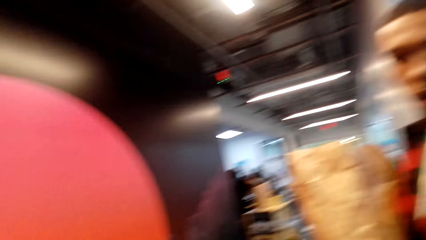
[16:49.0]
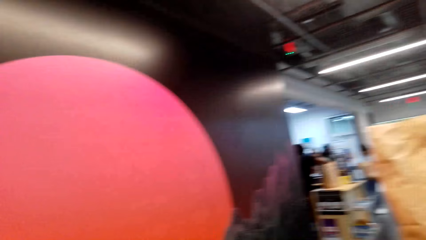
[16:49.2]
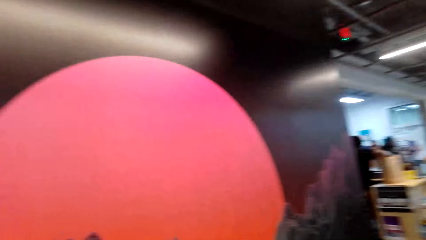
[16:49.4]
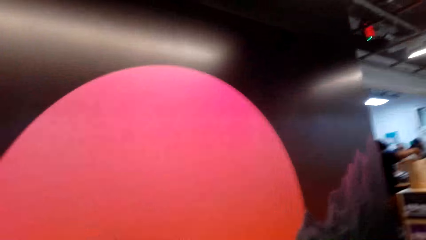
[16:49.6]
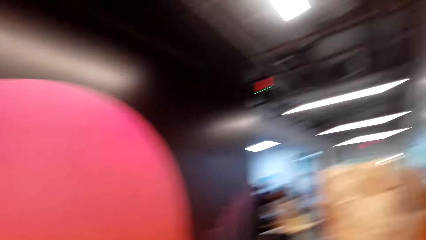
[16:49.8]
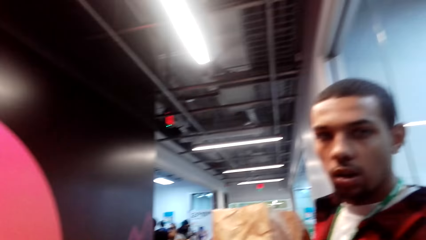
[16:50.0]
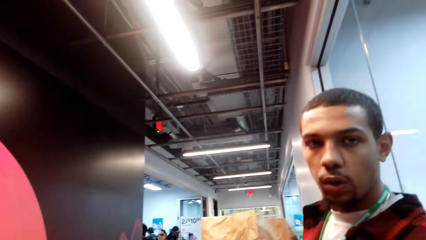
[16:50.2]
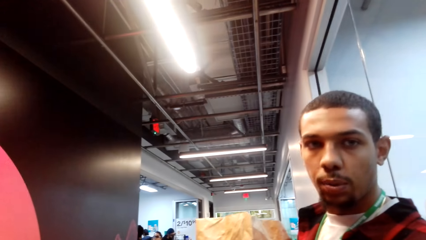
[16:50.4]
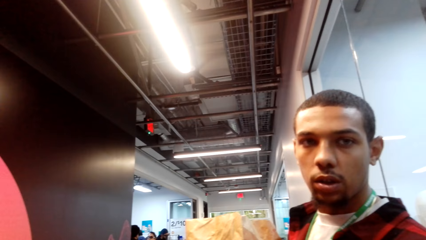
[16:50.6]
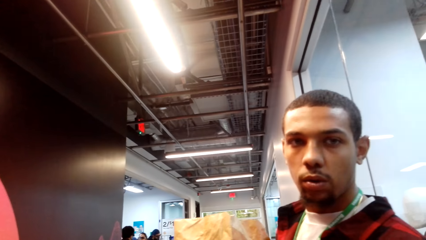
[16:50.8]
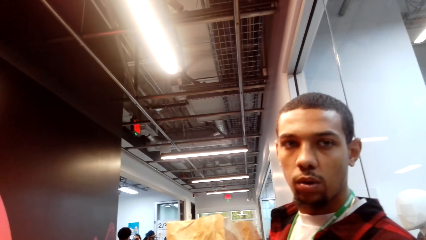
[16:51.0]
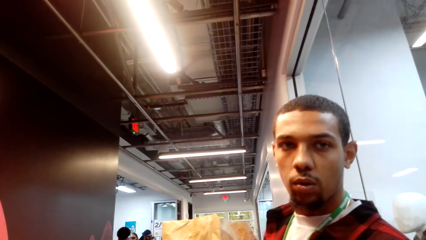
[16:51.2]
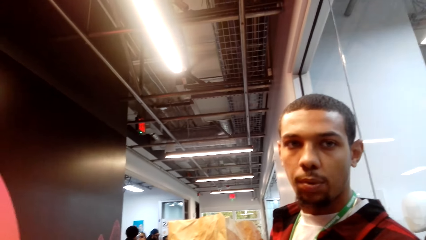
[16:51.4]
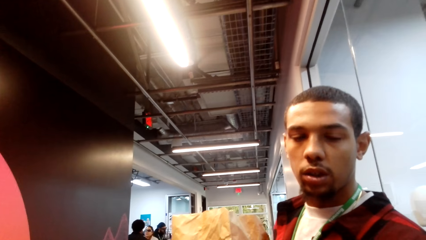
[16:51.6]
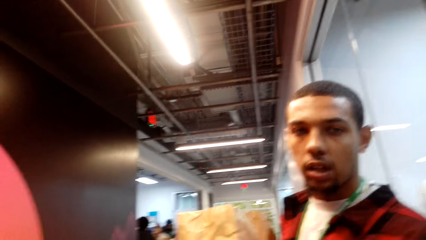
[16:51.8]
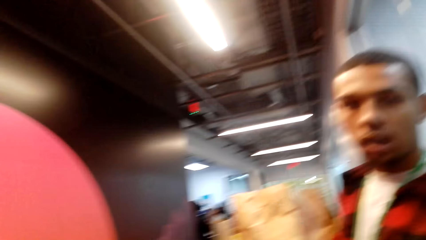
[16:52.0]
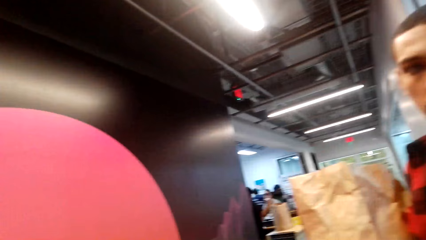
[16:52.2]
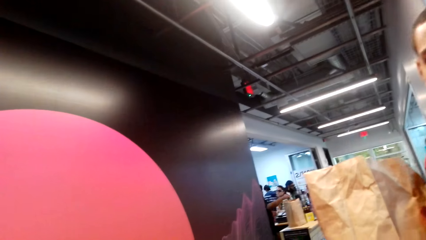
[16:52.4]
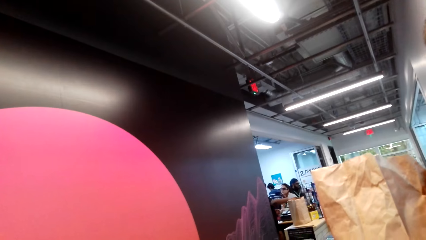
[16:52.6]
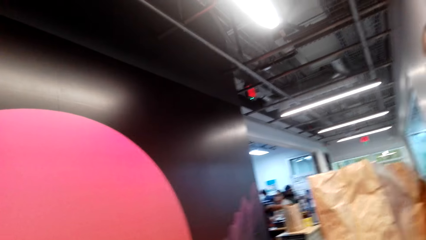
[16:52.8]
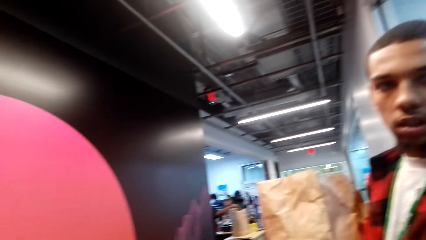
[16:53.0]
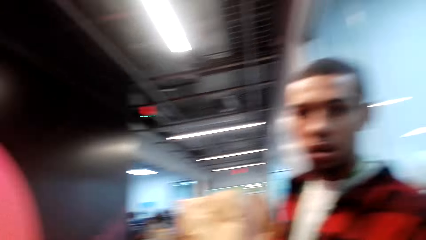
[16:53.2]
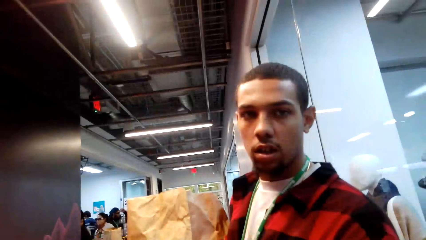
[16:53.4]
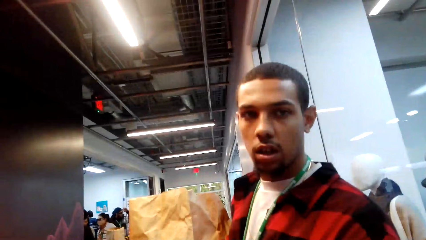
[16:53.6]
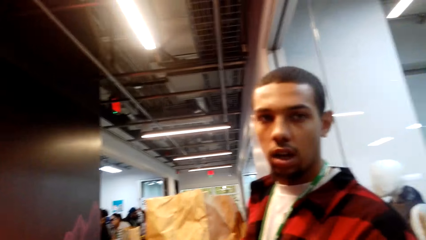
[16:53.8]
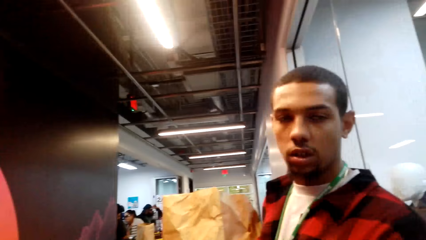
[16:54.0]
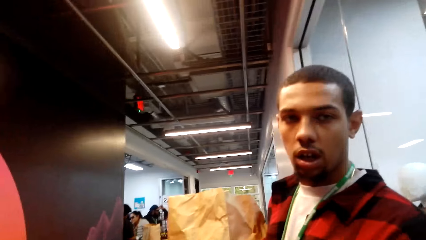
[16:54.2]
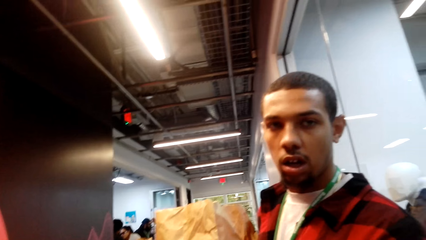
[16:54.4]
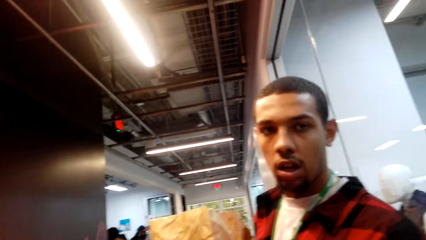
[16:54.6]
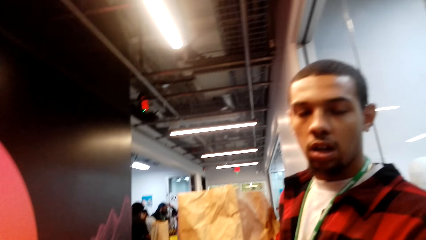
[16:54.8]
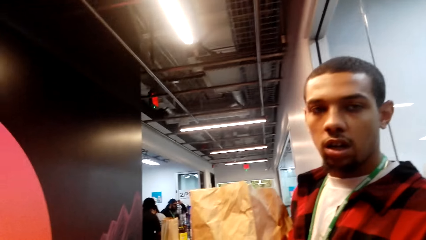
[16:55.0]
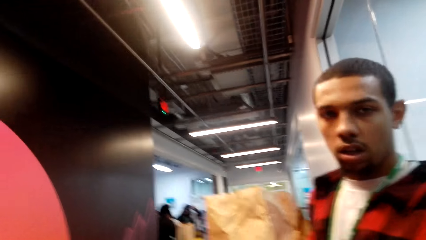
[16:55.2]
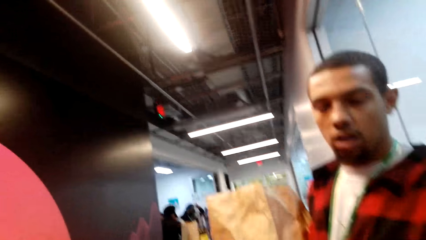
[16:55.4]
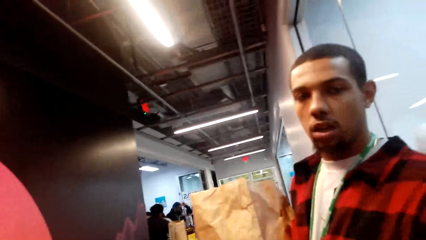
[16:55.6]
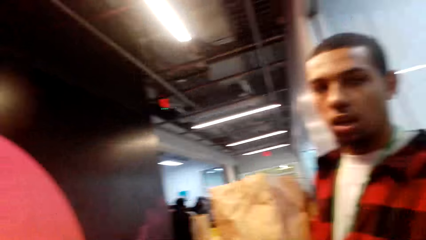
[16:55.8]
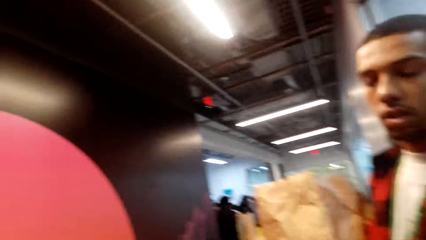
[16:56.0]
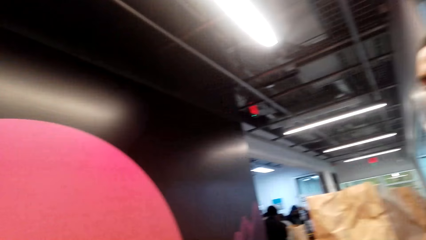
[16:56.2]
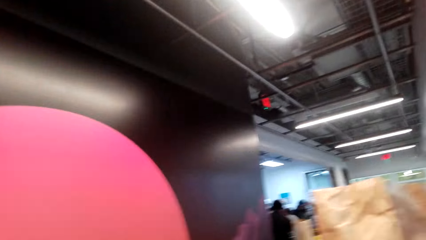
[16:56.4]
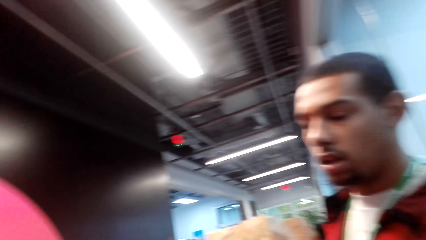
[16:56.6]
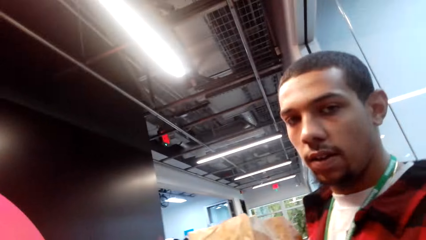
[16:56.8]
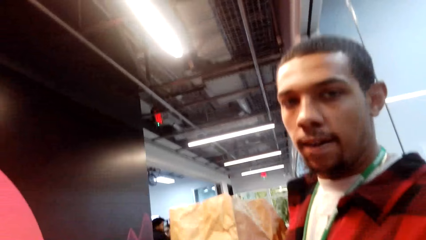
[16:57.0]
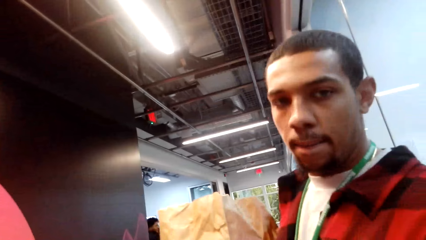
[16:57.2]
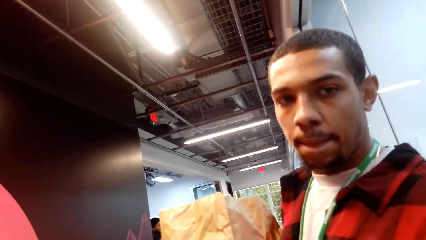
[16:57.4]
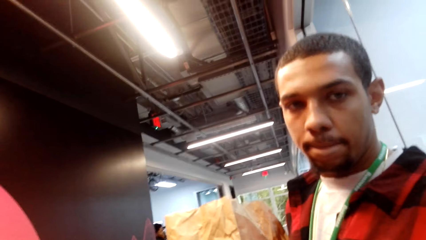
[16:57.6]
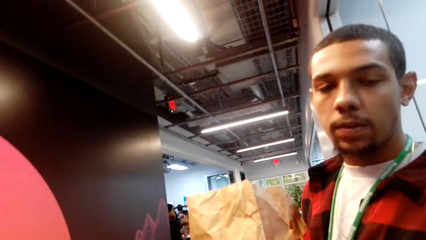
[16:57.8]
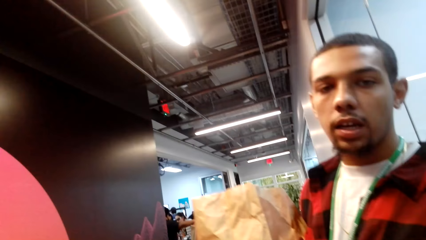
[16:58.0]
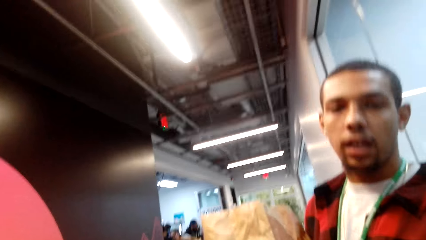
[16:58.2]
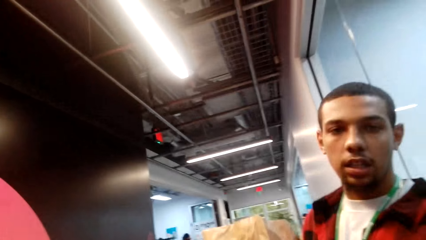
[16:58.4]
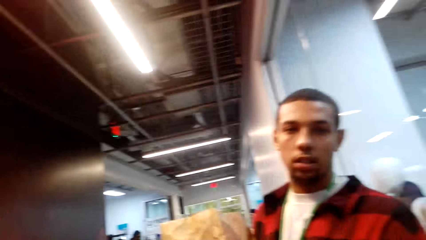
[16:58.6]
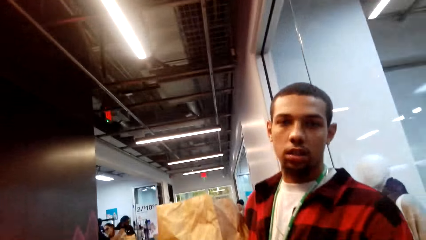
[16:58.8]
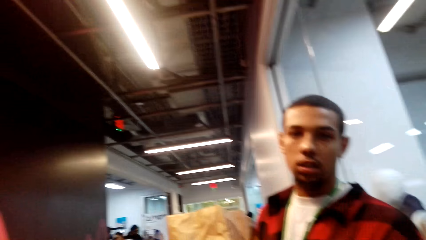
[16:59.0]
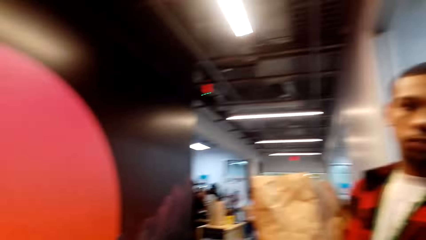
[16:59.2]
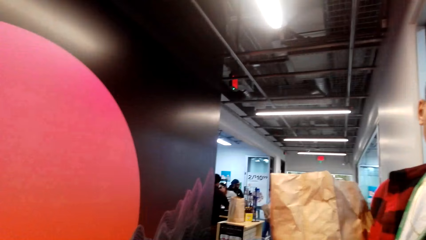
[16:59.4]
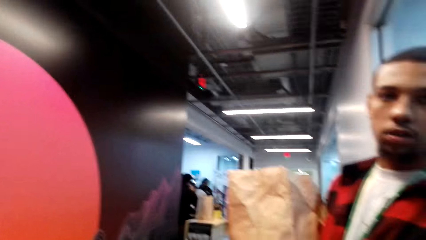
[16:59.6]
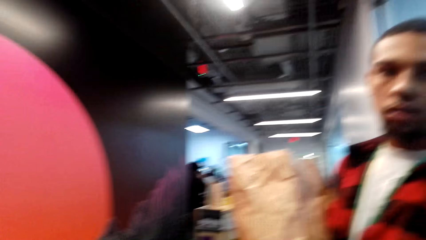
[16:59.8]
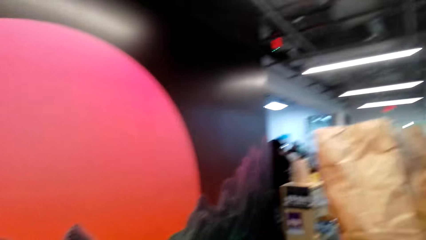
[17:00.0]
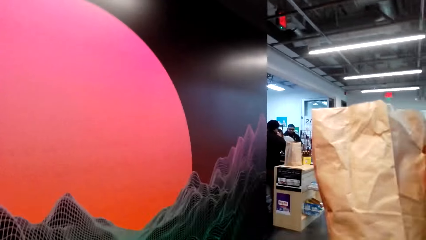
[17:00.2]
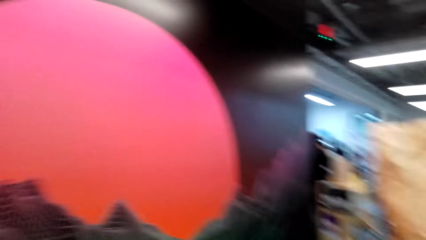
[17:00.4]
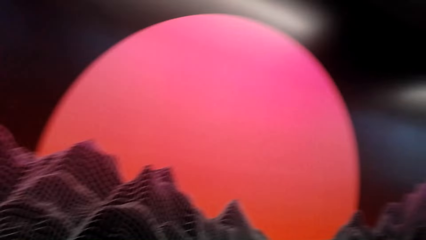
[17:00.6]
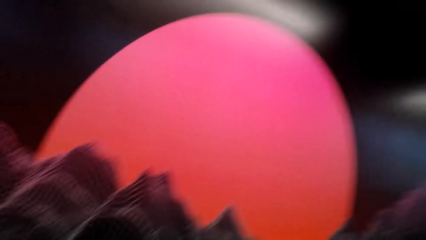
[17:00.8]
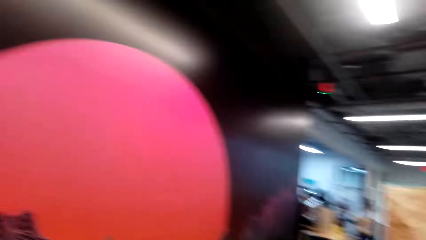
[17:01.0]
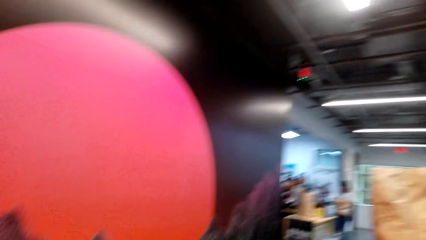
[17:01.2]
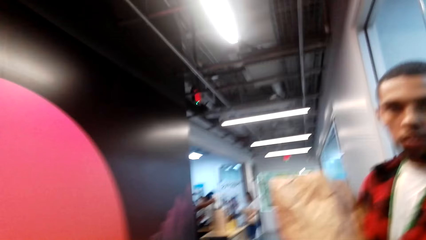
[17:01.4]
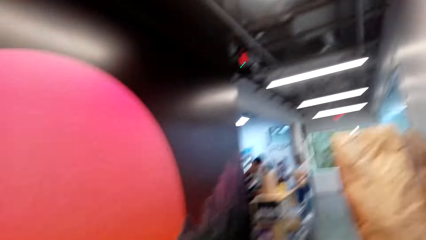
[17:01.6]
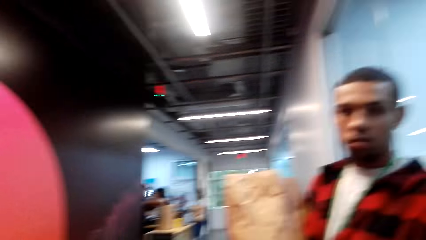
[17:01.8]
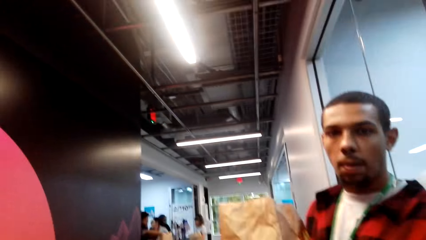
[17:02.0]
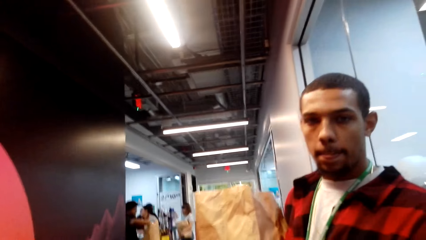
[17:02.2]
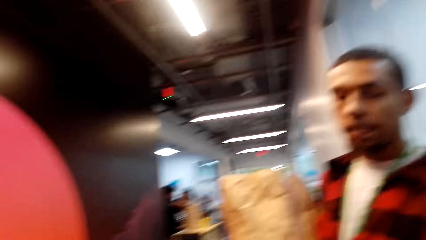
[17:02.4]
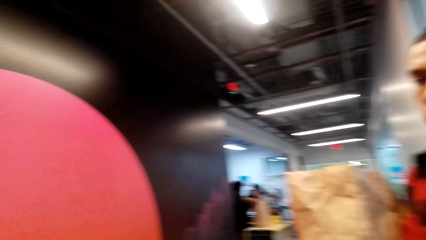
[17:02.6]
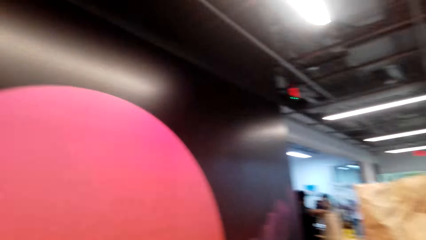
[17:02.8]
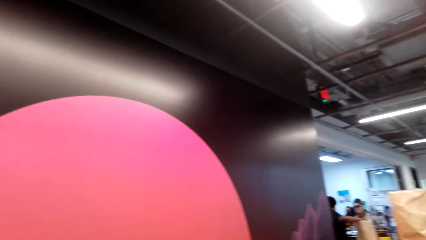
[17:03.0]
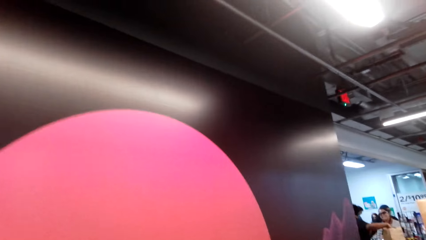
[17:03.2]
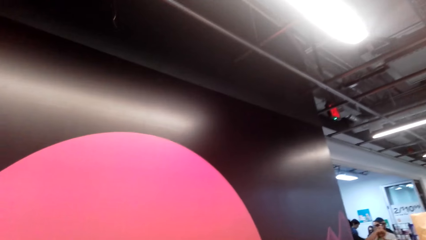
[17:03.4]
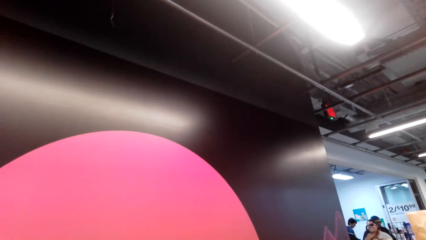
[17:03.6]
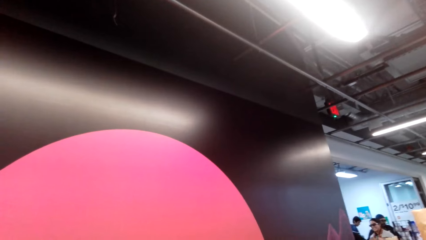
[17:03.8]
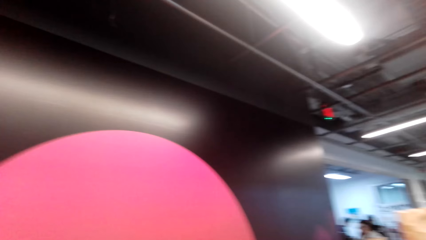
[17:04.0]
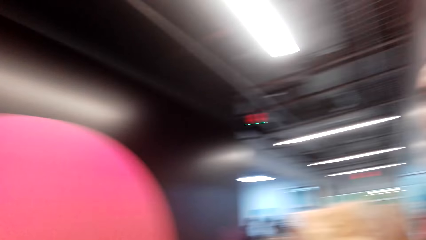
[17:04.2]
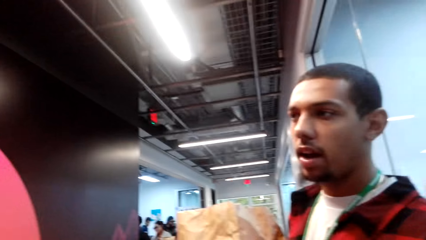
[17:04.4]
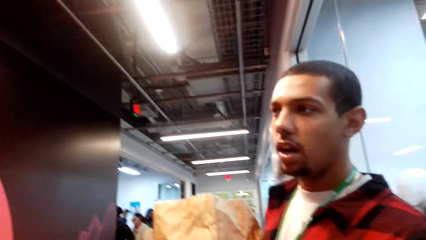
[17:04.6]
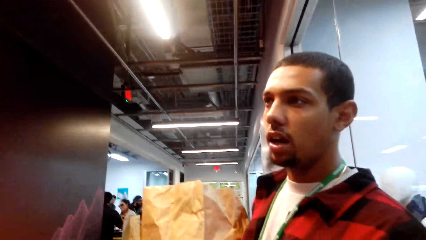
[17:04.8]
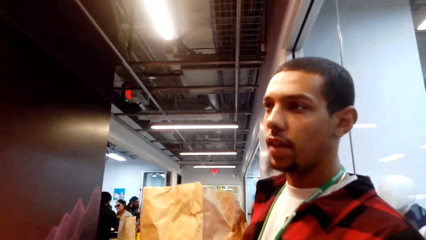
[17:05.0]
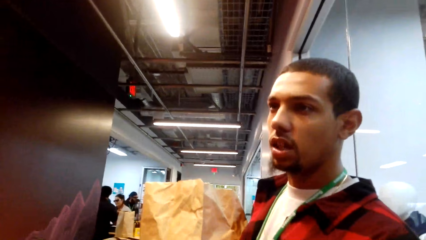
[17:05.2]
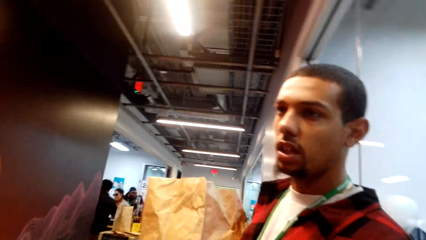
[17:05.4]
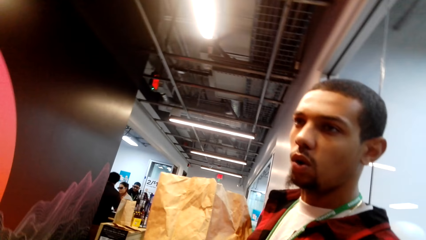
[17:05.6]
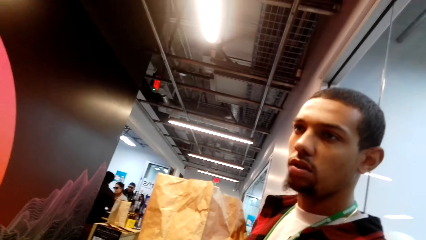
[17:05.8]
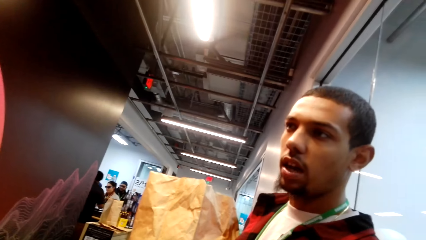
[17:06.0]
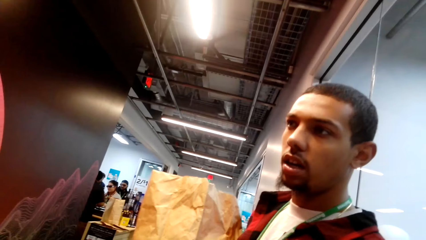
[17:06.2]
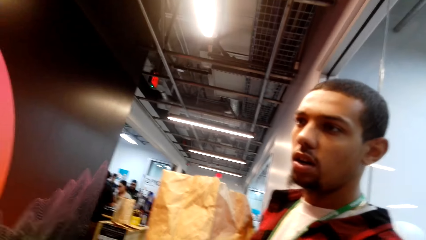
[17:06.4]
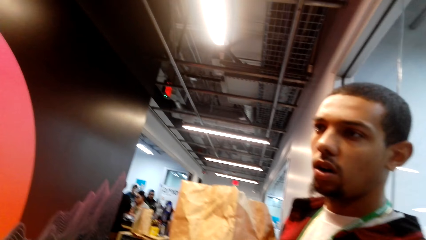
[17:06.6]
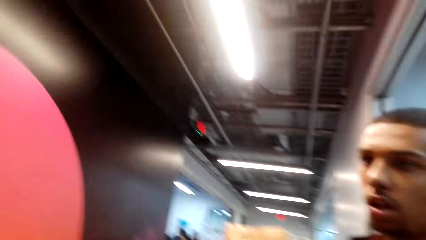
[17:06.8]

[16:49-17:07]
The camera wearer looks around the mall. They stare at a person. They look around the mall. They stare at the person. They look around the mall. They stare at the person.
